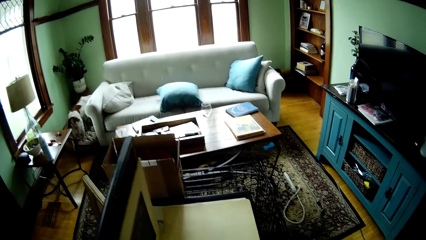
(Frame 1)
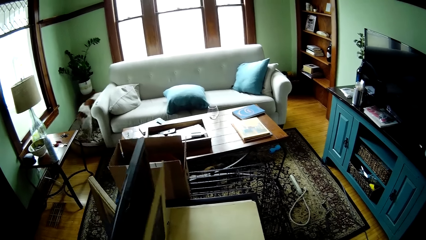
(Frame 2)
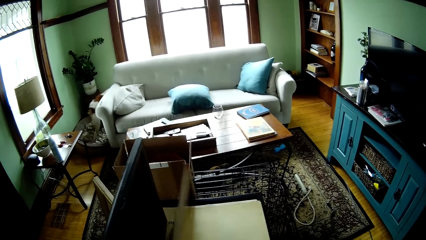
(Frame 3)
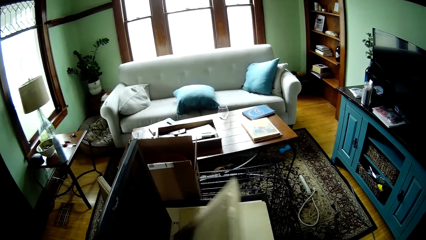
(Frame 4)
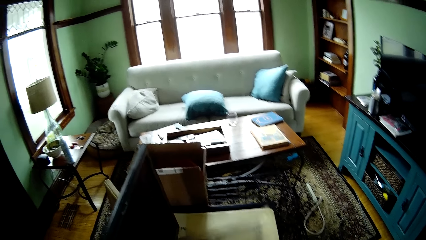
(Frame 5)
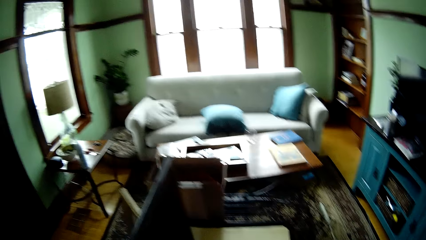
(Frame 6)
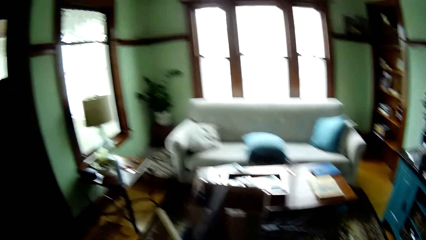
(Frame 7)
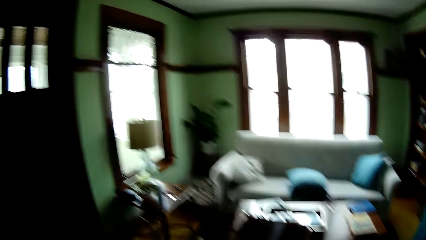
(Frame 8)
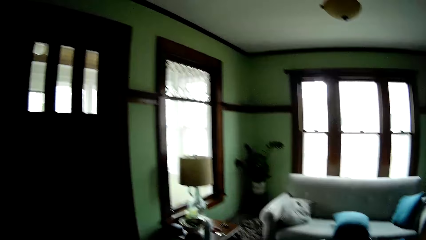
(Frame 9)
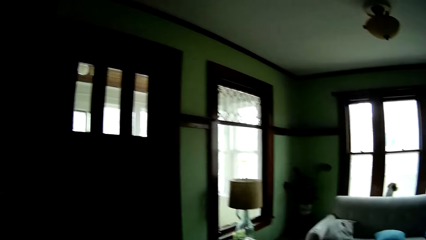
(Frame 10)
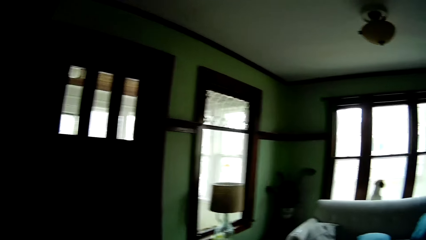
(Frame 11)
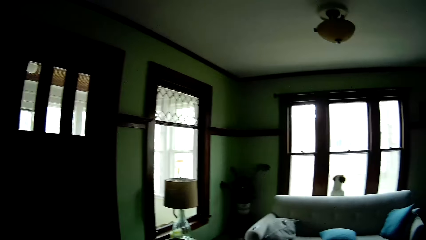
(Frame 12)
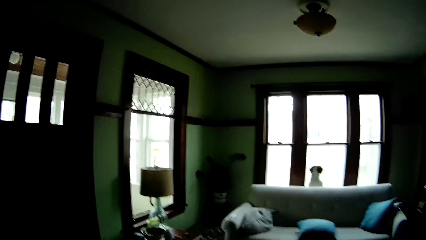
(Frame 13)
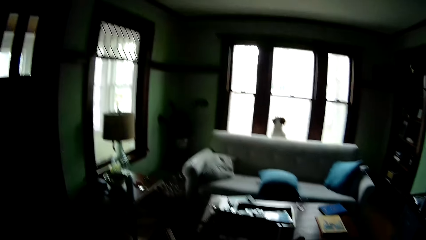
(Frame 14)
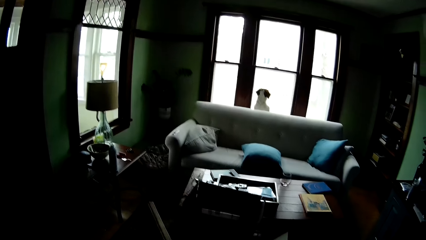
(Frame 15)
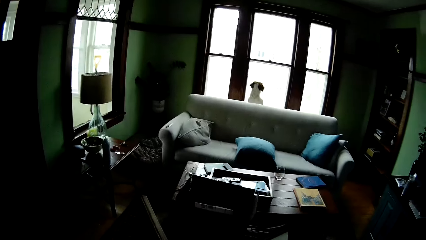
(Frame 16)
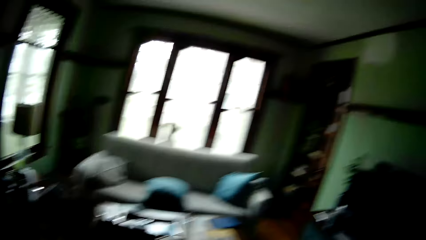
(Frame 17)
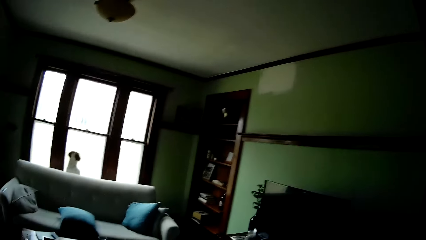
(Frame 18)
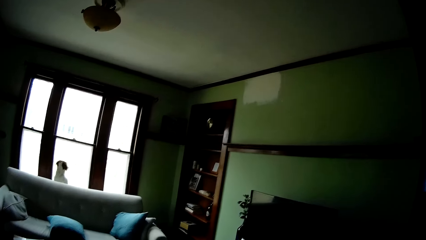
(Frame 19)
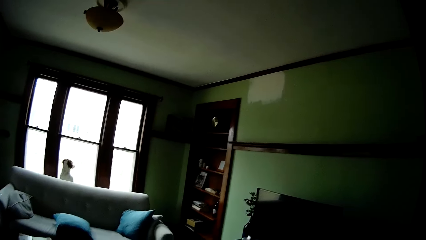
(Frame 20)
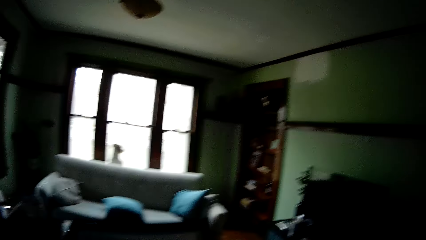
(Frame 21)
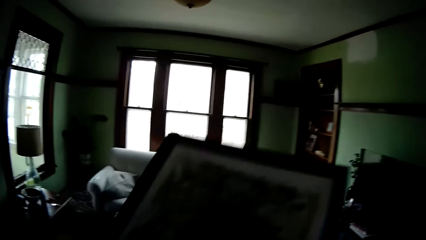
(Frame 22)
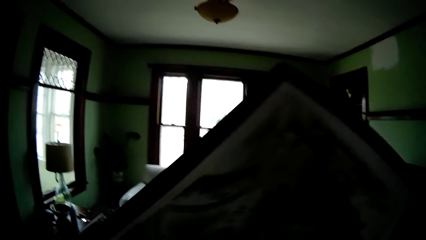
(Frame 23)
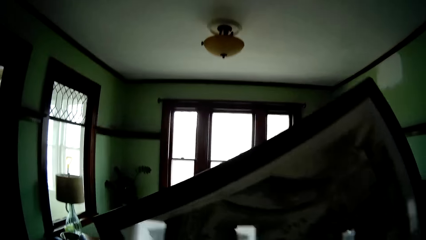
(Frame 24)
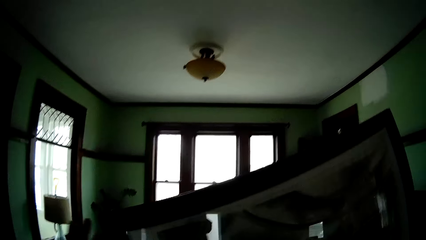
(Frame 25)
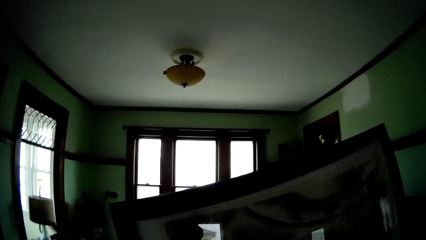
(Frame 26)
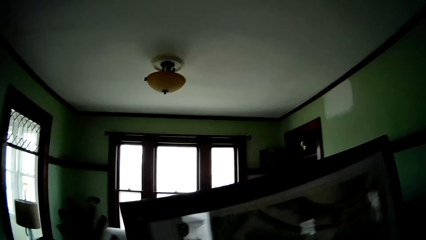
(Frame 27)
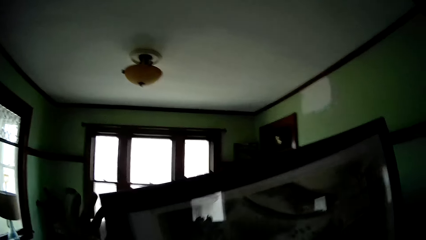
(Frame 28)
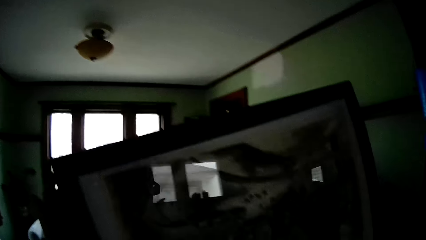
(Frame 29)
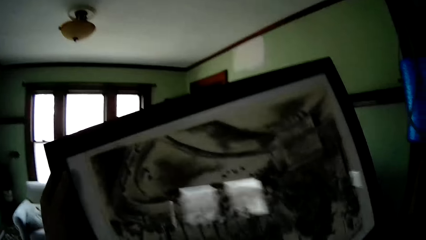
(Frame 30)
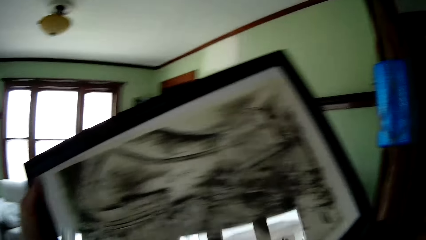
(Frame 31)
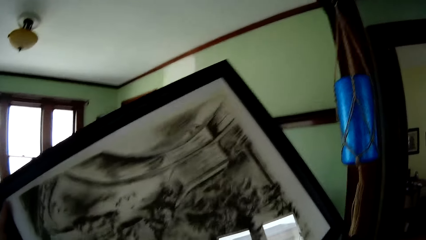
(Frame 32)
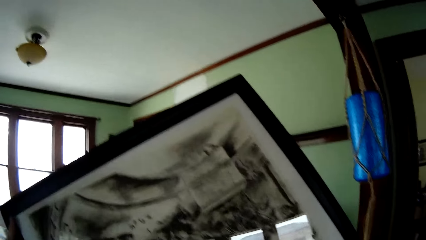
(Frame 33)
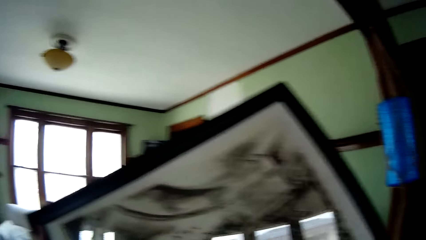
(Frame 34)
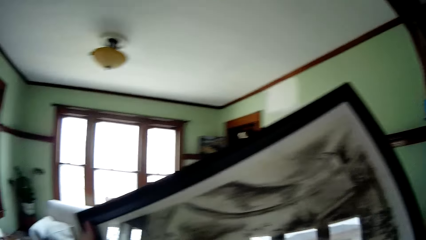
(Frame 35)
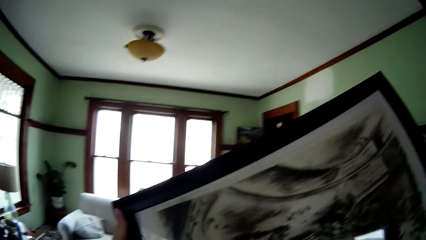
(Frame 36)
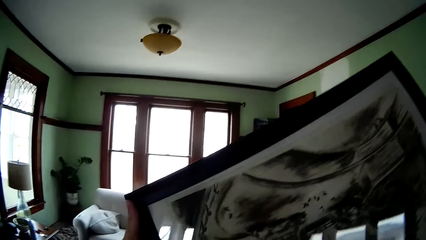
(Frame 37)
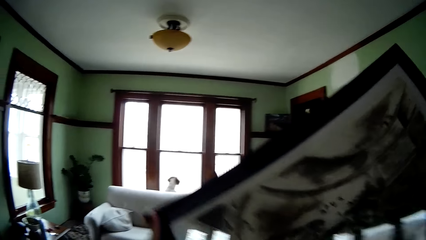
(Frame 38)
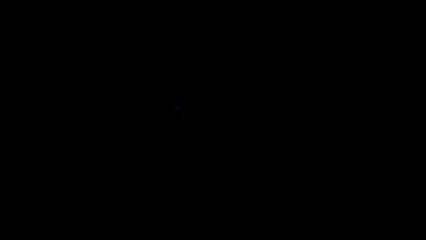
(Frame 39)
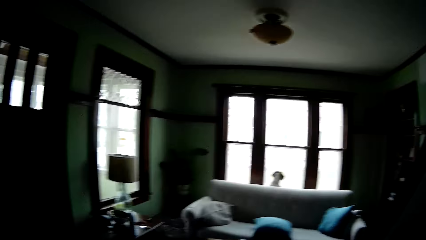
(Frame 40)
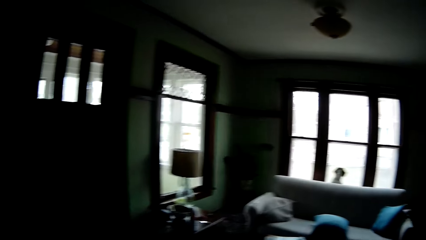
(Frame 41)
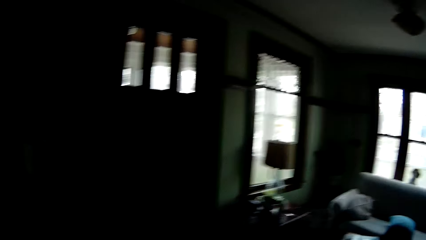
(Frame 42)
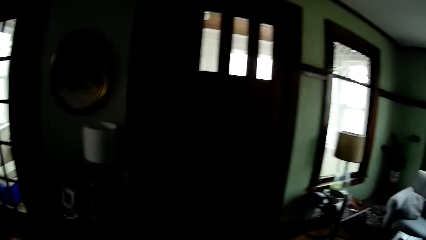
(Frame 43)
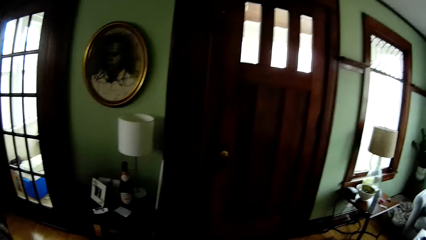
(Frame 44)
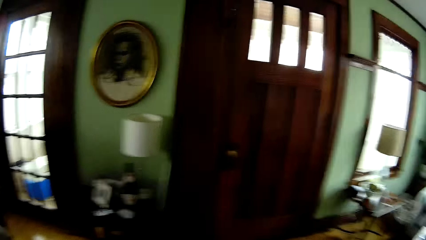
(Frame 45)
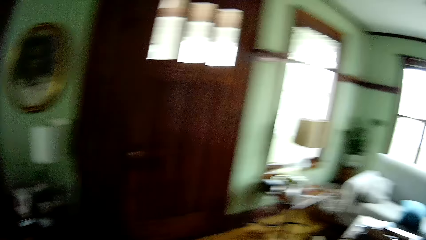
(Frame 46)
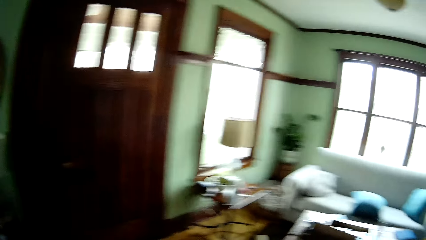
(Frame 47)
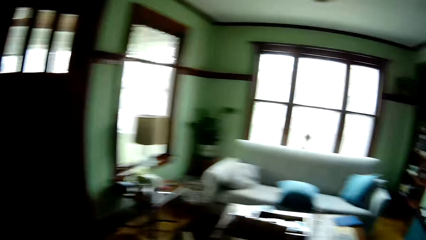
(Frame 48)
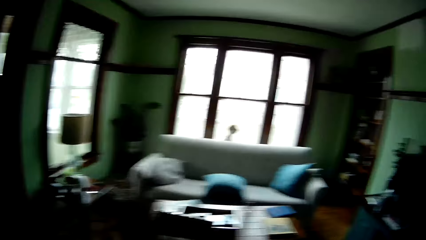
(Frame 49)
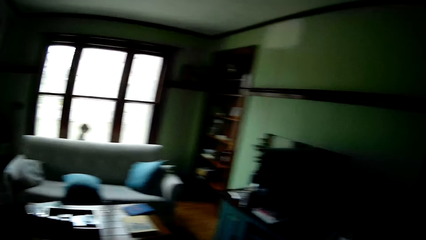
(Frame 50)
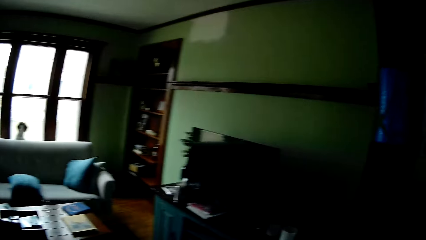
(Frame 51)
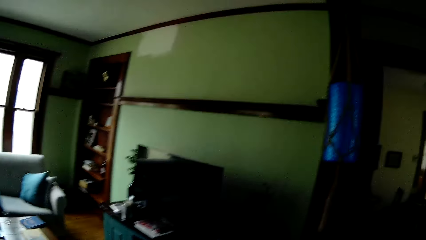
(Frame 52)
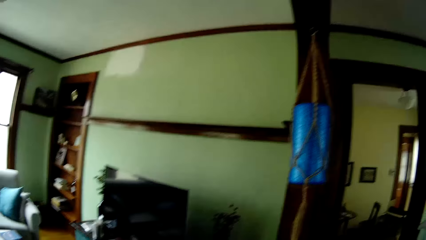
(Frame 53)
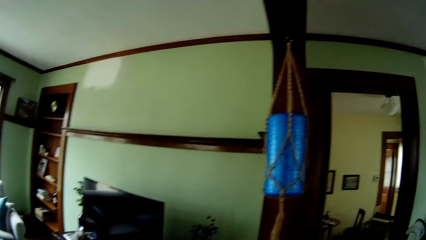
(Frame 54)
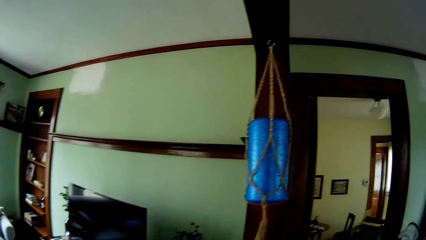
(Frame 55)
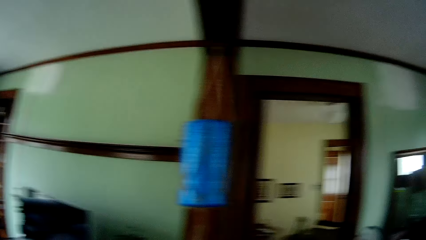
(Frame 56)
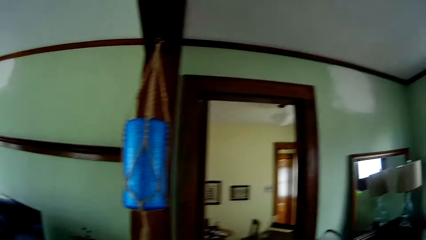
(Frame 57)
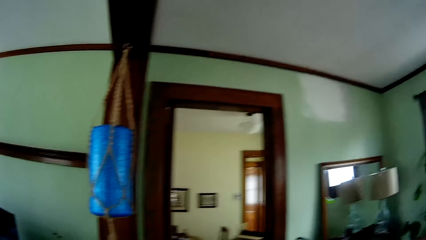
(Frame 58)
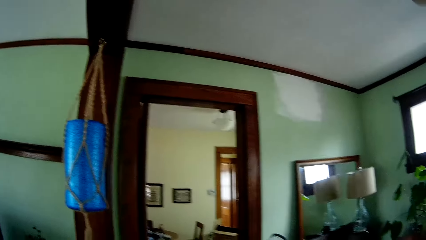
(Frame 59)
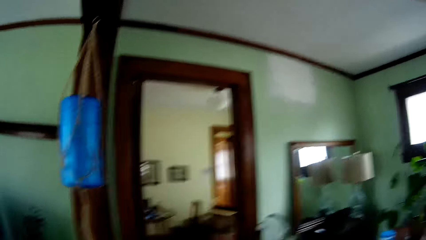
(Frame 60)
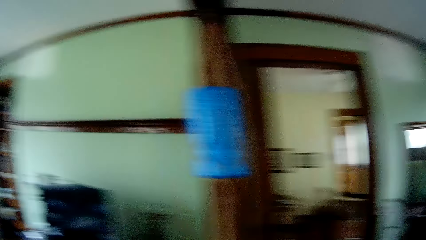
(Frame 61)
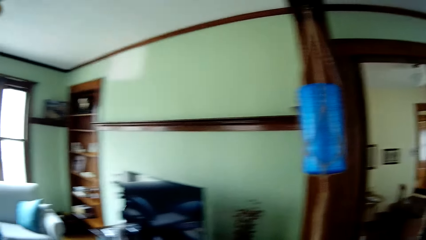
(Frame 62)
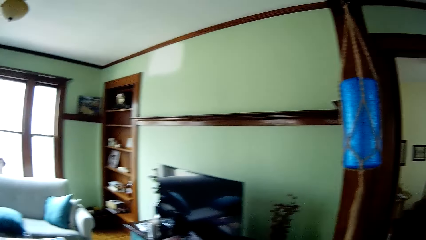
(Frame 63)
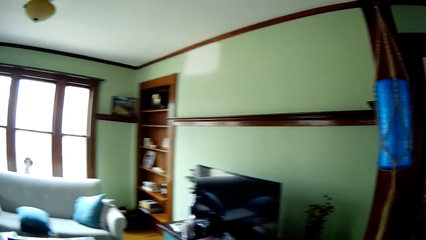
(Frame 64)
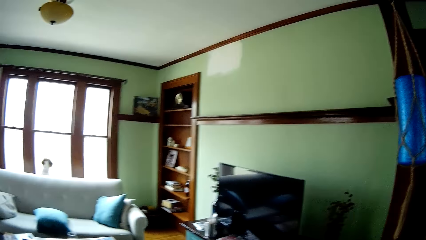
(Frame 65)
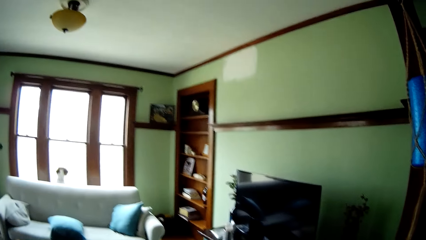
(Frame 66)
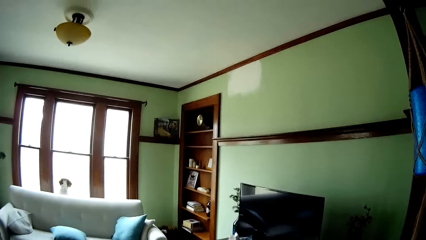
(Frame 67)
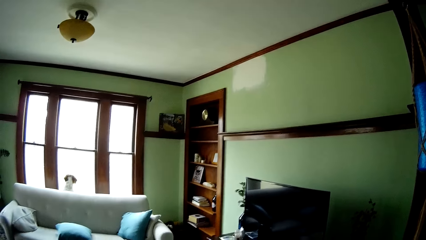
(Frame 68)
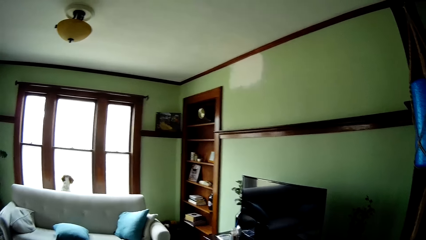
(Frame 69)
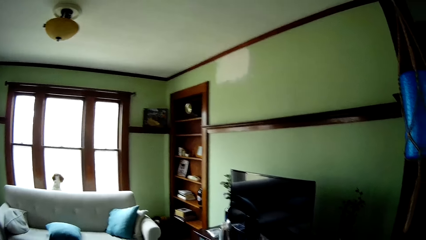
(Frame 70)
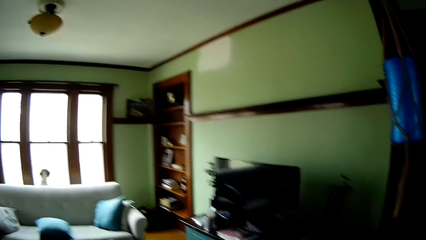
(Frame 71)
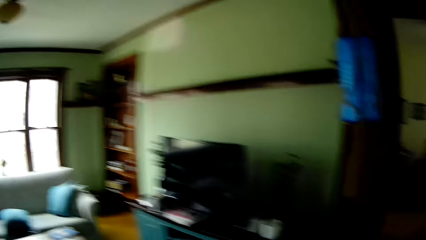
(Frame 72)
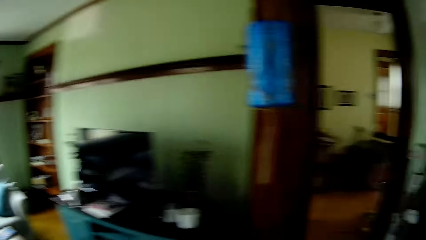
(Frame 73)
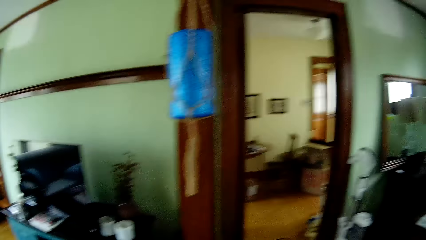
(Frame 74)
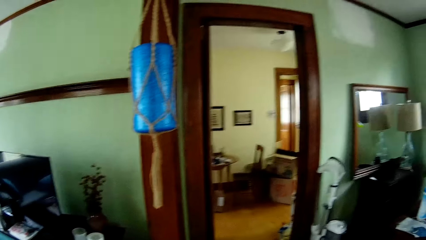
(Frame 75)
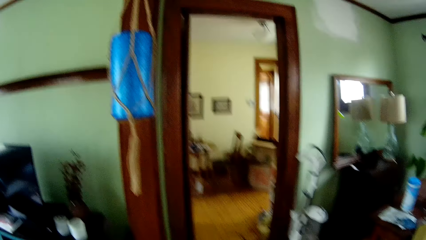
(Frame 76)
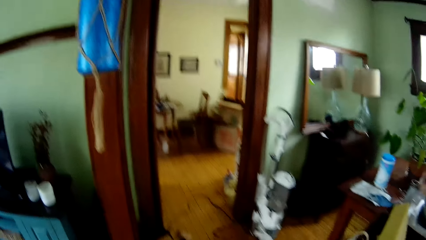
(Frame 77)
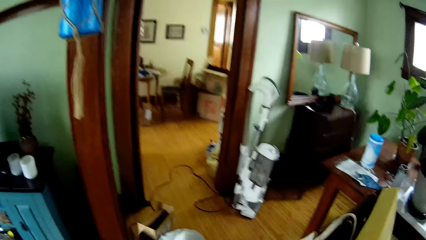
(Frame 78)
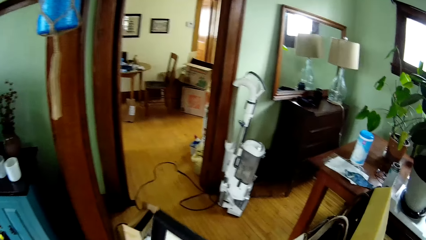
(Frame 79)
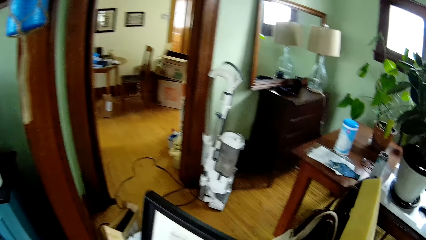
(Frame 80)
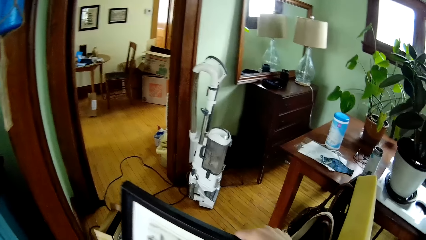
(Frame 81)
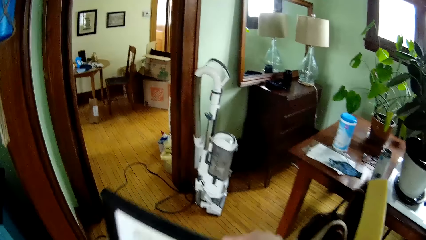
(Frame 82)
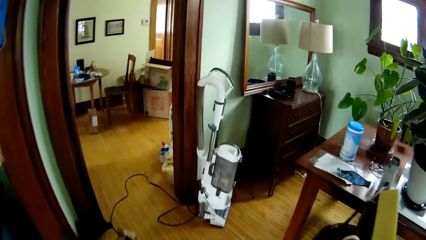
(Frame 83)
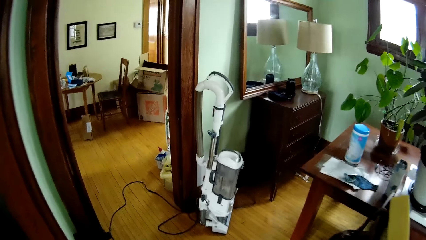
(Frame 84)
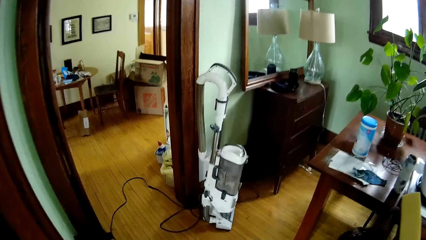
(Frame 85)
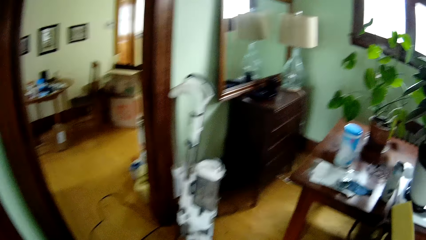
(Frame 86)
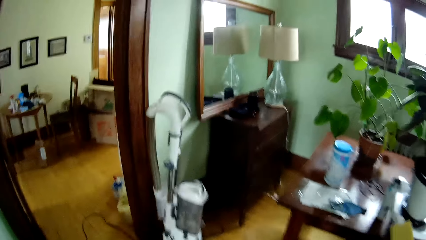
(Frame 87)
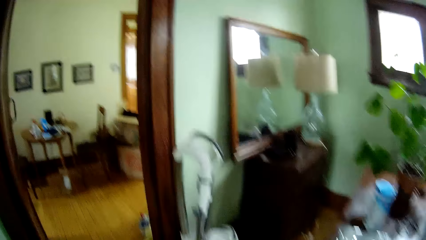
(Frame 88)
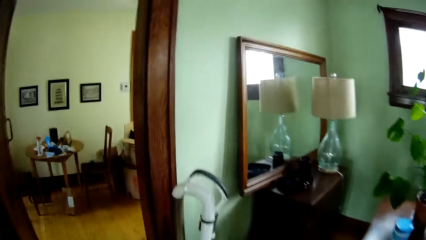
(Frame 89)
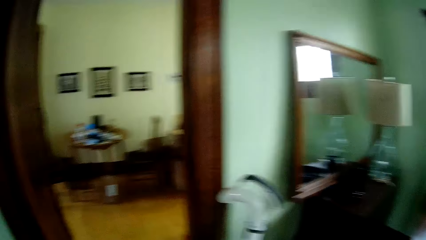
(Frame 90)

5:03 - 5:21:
The camera wearer puts down the painting with his right hand. He lifts the painting. He carries the painting with both hands. He looks around. He walks.
